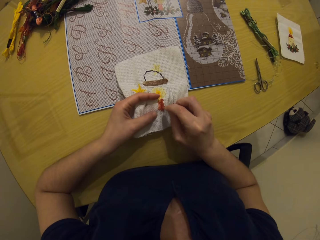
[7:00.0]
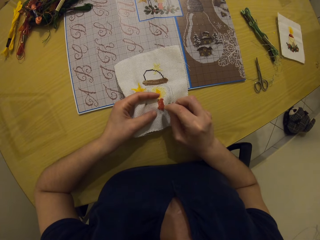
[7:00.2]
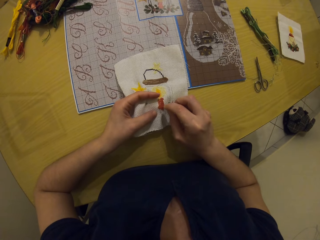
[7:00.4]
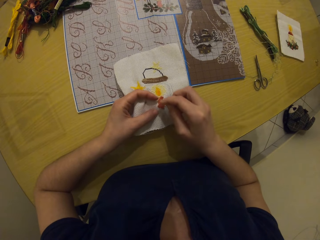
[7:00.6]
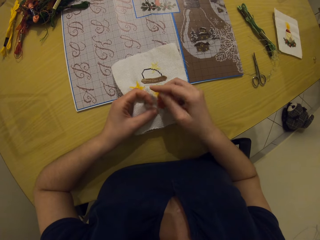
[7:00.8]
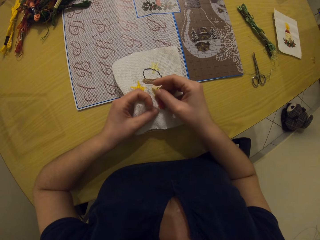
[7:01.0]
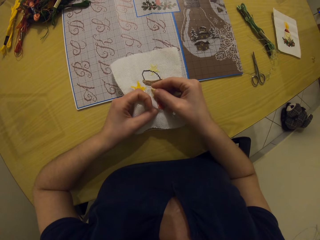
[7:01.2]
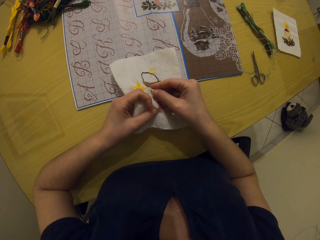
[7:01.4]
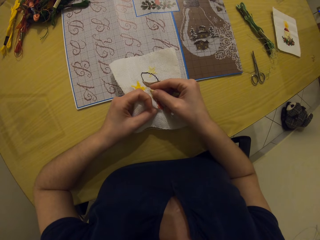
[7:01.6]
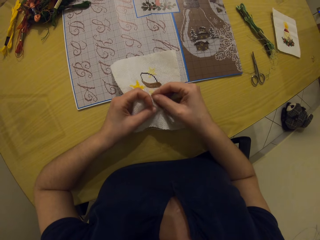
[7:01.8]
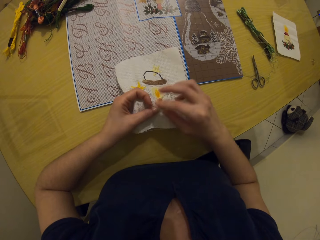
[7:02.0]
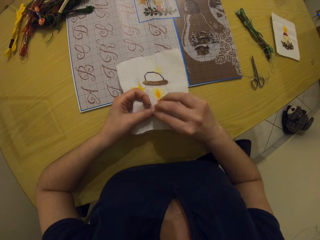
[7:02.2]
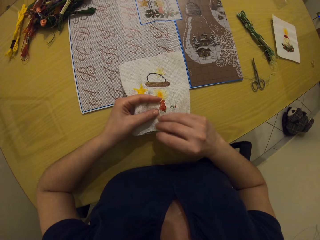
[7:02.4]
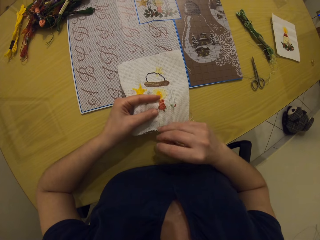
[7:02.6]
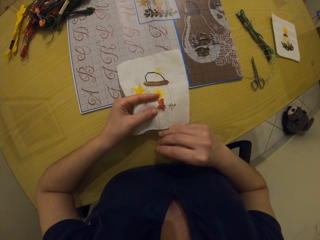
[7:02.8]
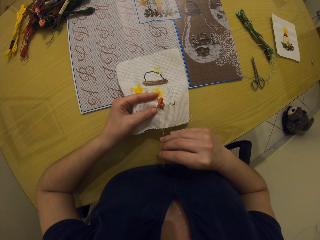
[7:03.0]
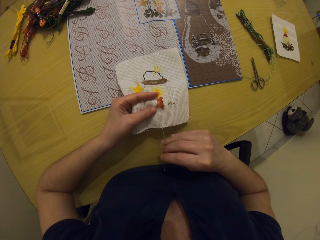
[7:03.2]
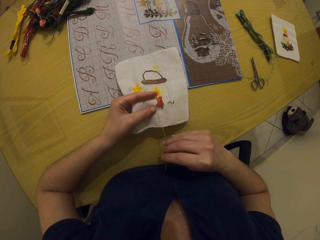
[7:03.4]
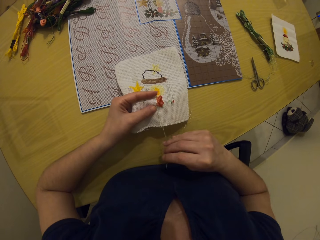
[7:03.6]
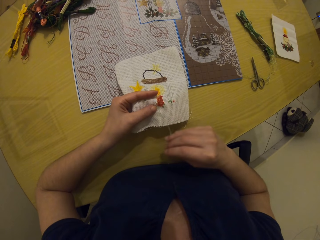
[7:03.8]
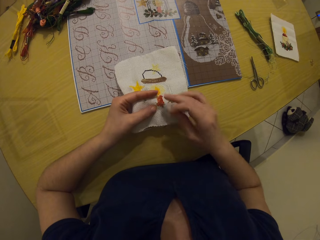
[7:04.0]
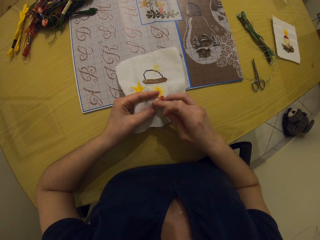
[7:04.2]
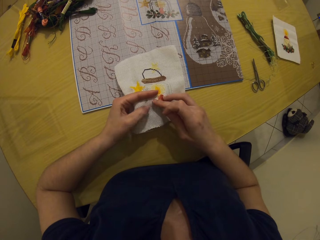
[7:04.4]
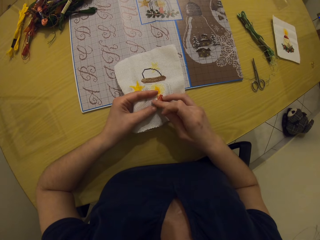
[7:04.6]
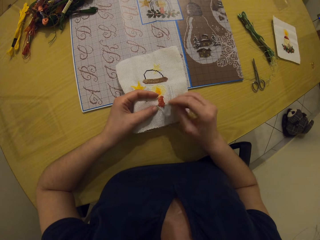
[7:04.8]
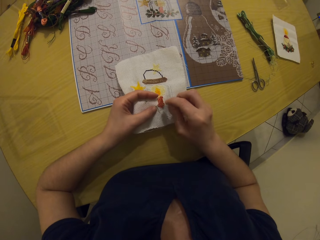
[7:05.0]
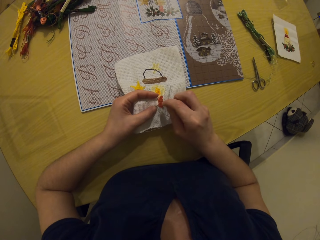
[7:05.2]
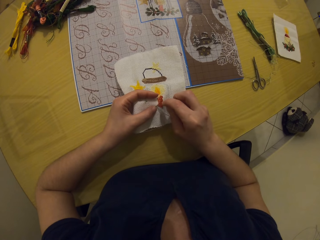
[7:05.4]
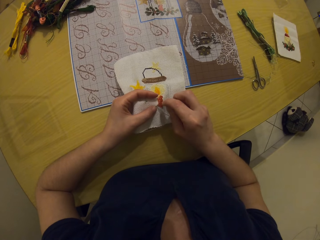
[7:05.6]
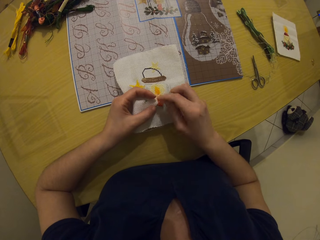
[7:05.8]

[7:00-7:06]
The camera wearer sews through the piece of cloth with both hands, using a sewing needle.

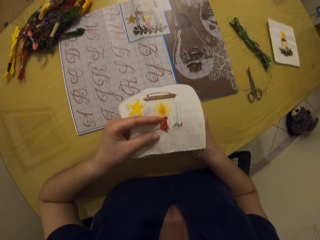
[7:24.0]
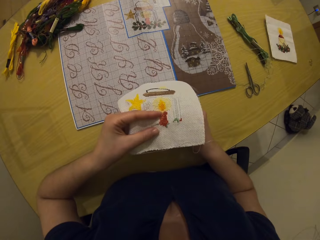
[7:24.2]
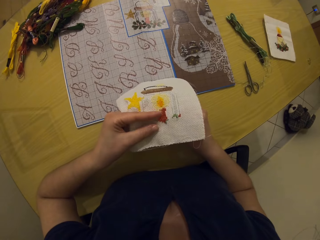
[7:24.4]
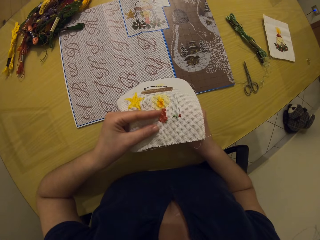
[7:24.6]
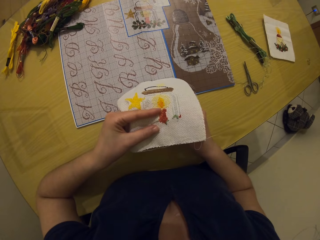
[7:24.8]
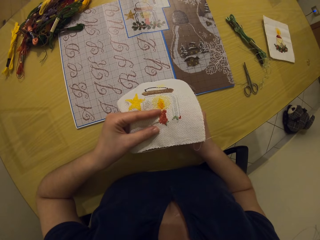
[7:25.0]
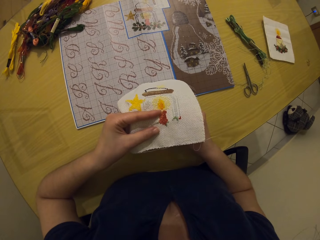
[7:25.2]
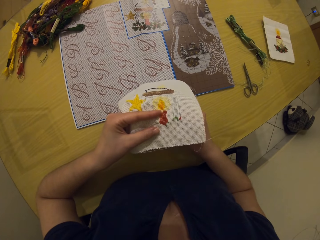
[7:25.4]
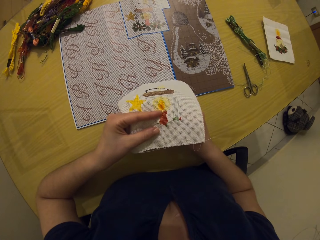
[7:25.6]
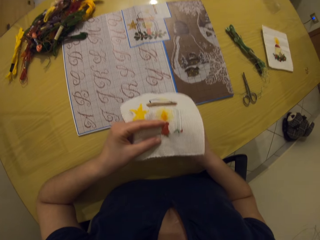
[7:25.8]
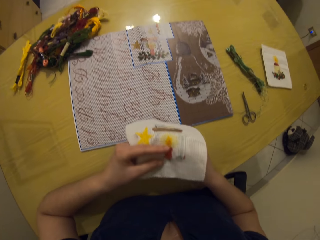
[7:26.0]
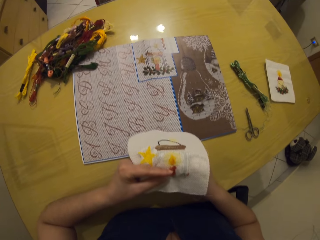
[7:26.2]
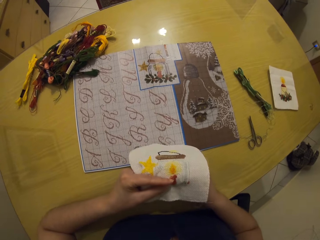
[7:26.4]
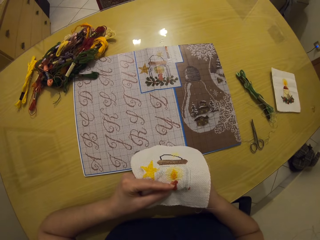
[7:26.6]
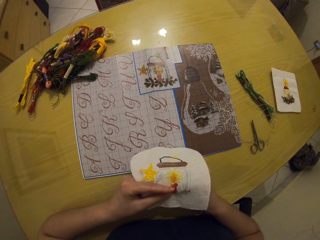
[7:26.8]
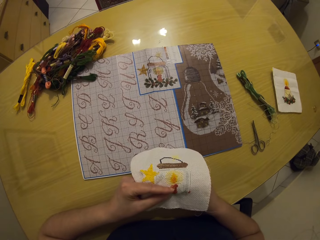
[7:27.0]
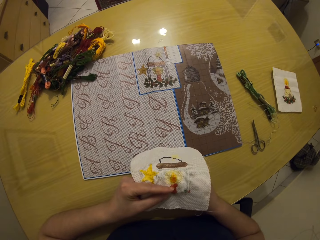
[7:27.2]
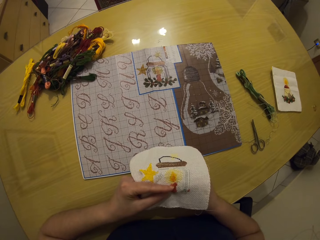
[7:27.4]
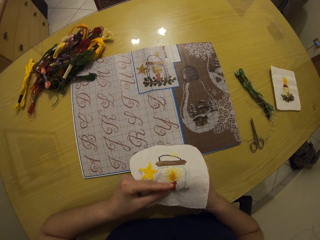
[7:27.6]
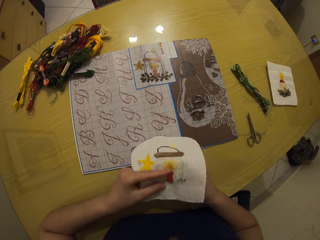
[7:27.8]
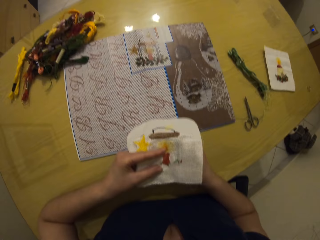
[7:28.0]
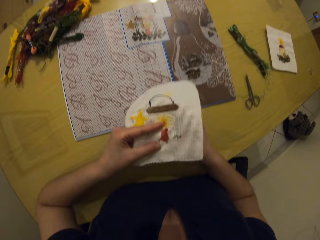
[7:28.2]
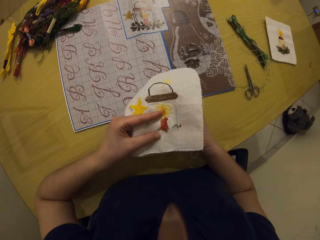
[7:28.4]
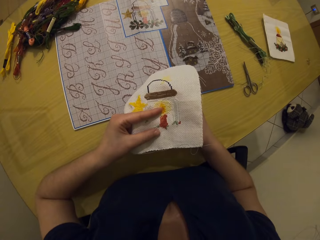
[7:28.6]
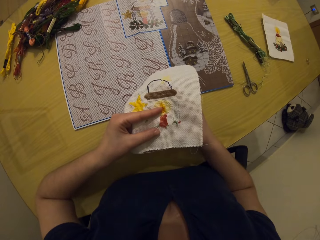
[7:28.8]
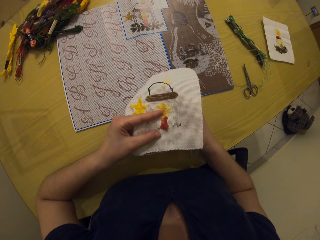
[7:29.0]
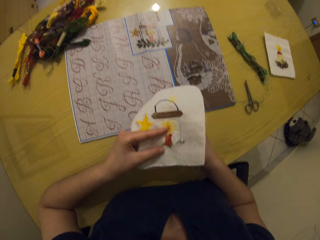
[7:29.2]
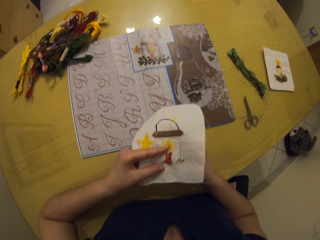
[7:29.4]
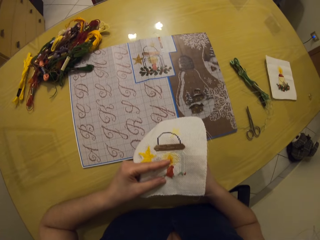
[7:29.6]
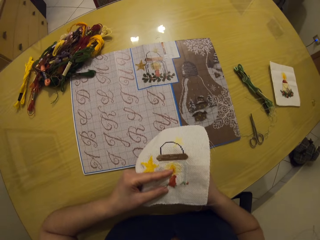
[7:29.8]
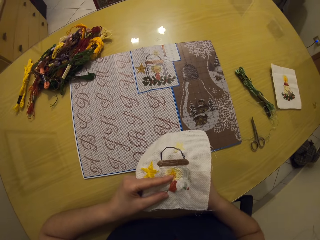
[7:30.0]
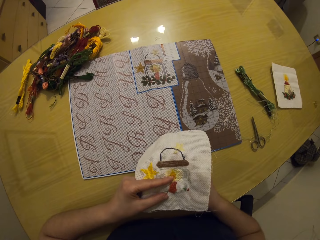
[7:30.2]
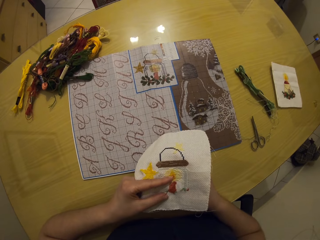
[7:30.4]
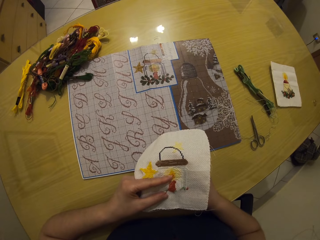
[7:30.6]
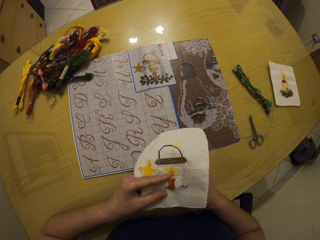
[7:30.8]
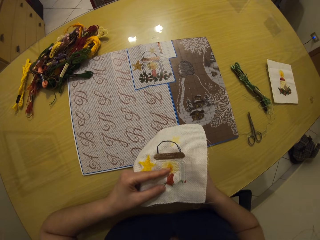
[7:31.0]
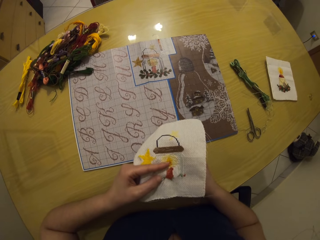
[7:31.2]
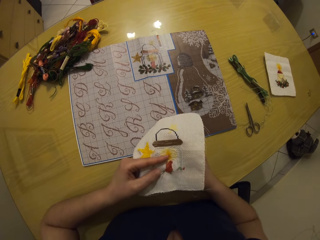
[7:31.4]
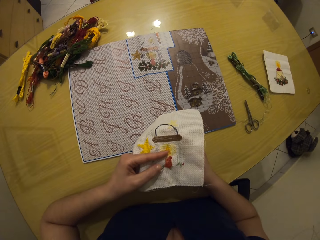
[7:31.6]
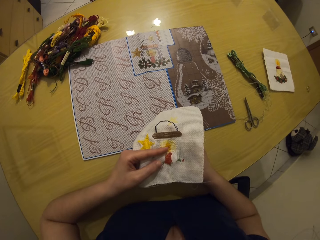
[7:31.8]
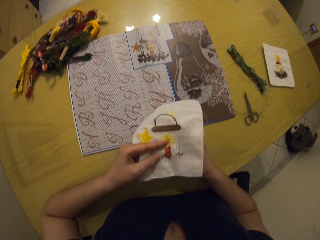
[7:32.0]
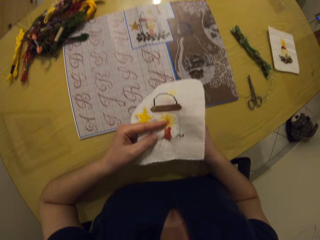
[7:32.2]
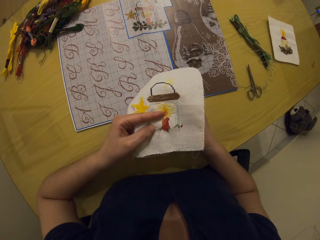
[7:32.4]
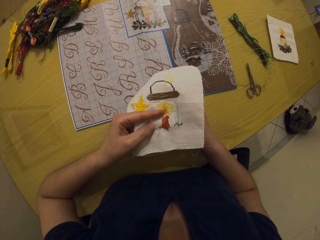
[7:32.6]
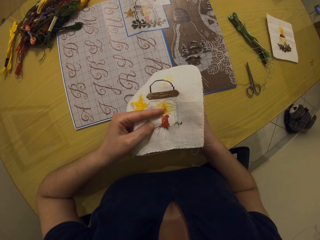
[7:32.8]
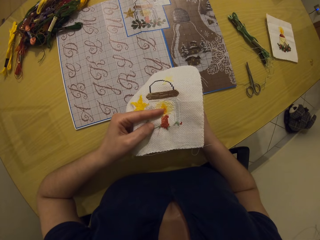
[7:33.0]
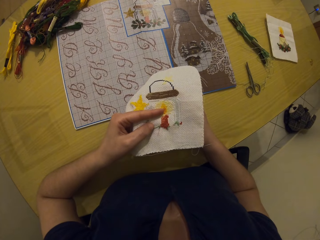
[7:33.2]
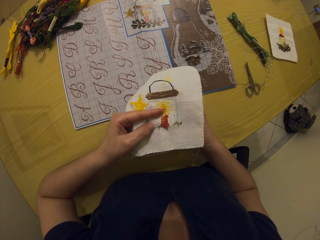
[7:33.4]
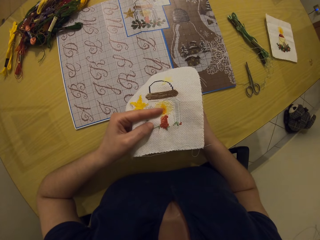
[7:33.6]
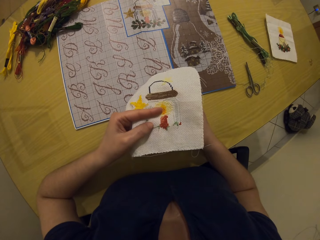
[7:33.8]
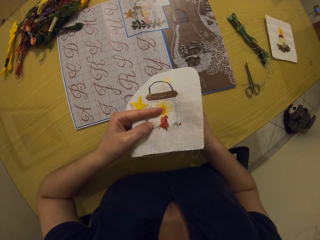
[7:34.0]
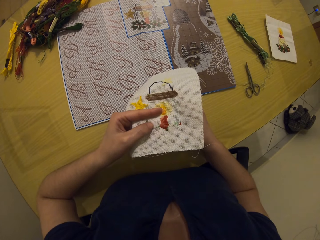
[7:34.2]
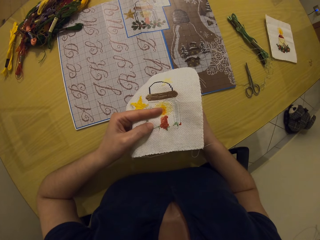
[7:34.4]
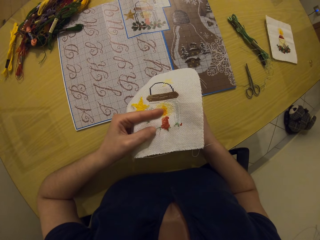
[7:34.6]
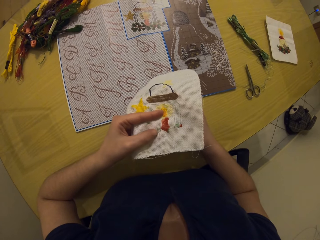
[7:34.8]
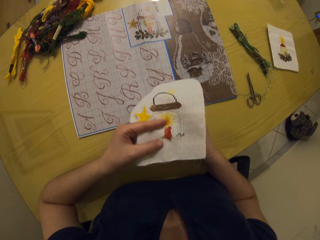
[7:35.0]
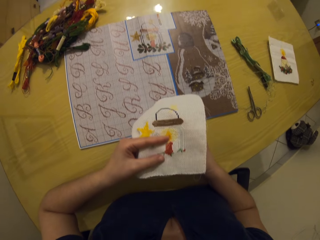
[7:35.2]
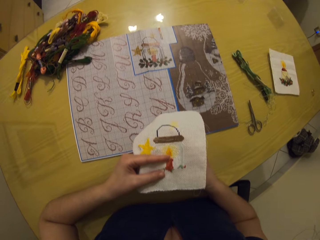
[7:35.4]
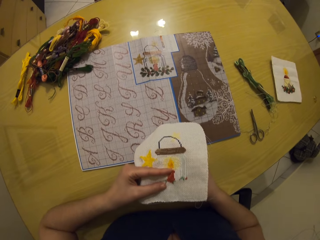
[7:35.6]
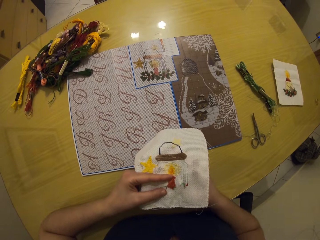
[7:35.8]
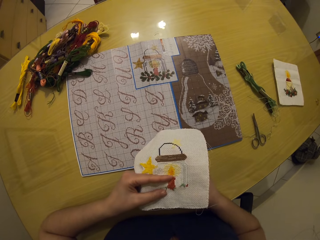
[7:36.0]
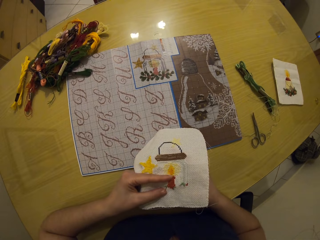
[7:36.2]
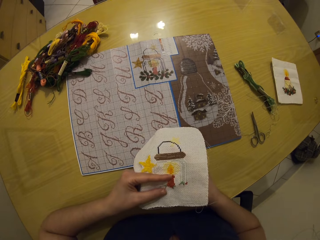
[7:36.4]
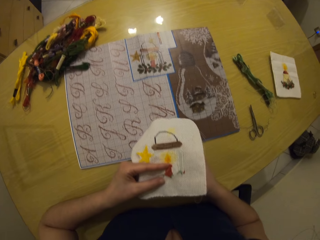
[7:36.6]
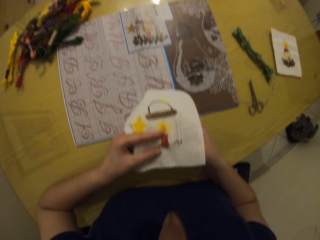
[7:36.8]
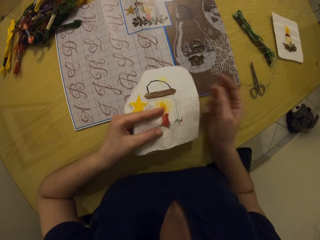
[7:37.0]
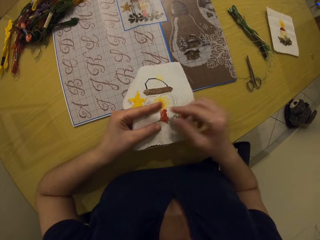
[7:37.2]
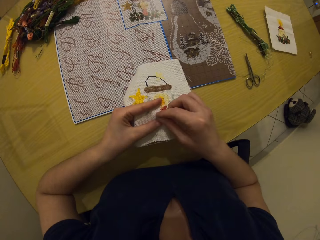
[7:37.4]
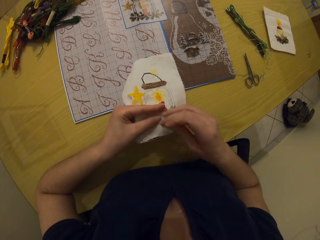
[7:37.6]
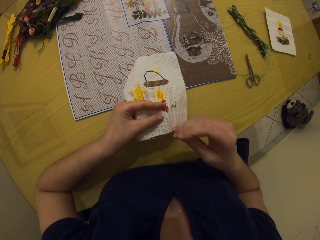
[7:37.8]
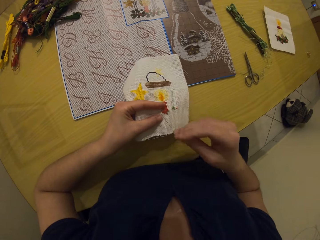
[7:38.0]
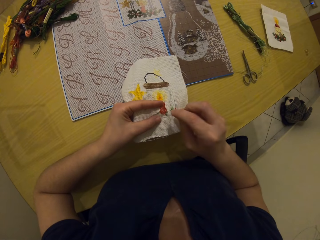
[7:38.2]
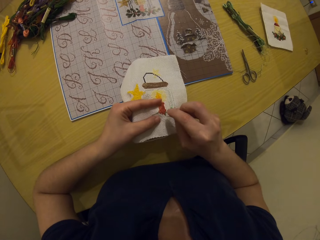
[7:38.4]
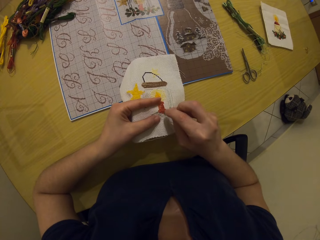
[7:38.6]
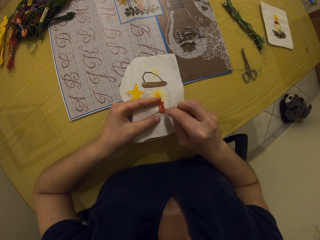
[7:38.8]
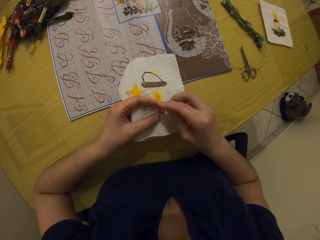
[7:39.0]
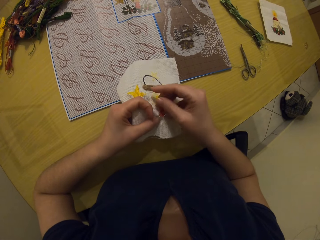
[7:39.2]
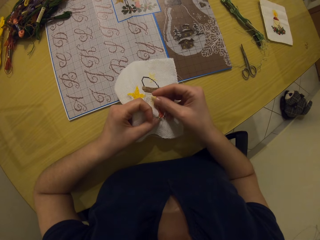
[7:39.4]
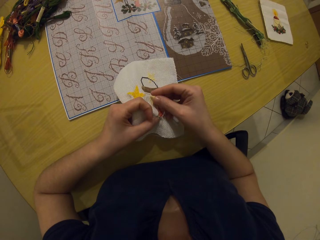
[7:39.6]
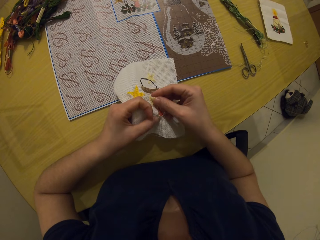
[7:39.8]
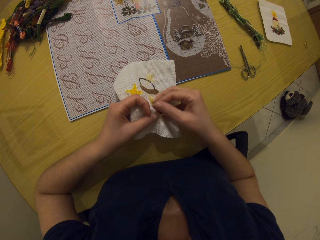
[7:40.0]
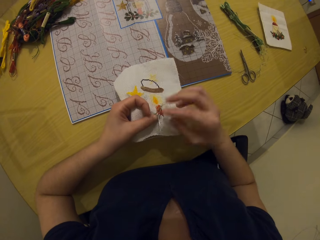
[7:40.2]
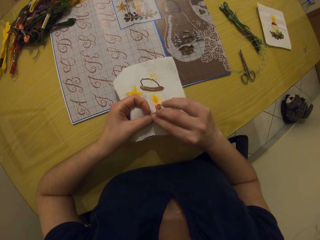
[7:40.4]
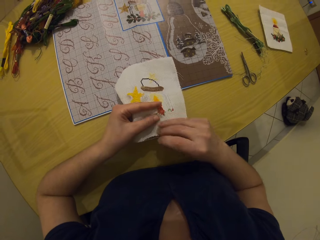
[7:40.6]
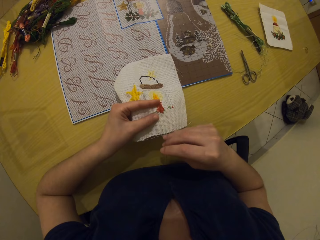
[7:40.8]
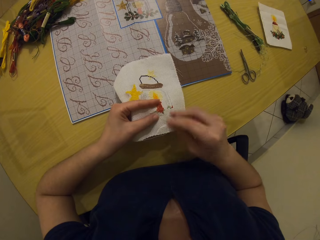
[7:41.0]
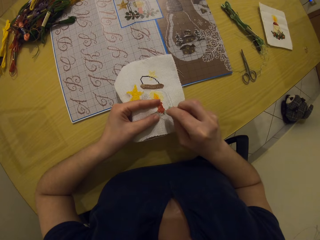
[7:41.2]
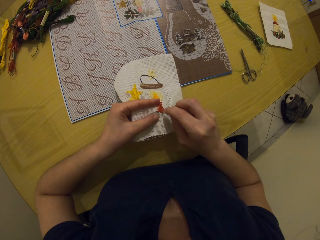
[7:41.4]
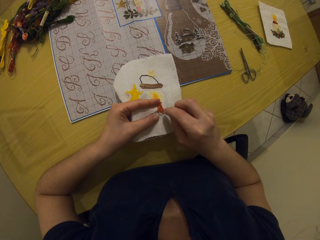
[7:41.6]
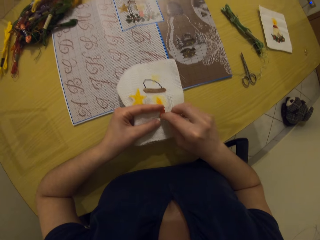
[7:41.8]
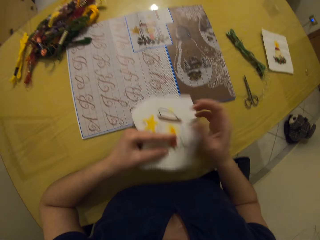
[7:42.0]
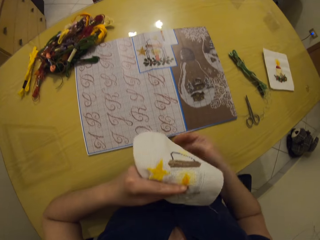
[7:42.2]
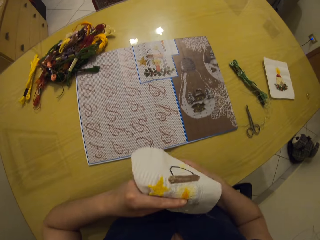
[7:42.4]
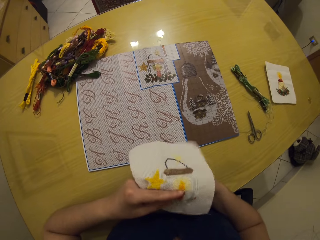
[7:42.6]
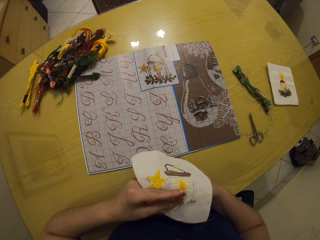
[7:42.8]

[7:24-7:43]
The camera wearer stares at the cloth. They sew the cloth using a sewing needle.
